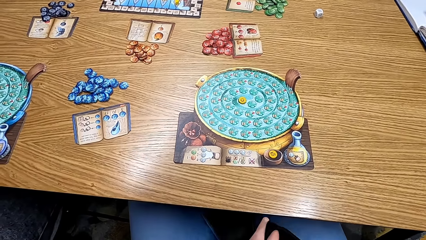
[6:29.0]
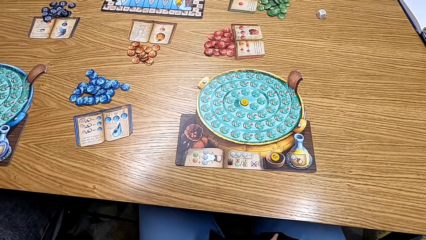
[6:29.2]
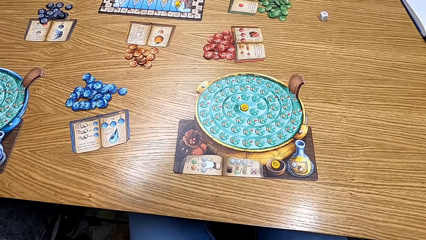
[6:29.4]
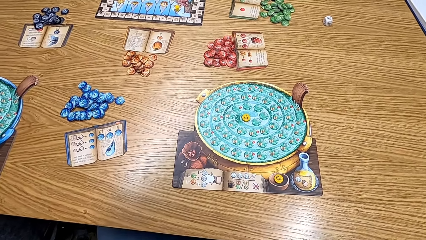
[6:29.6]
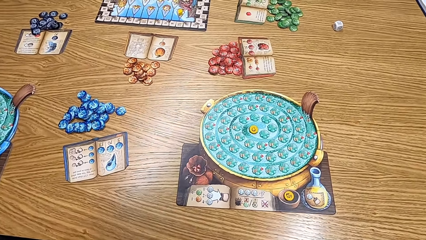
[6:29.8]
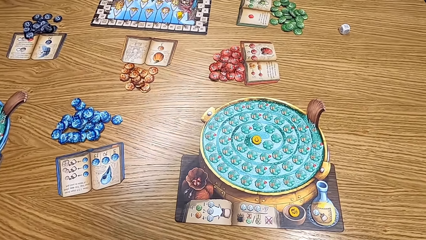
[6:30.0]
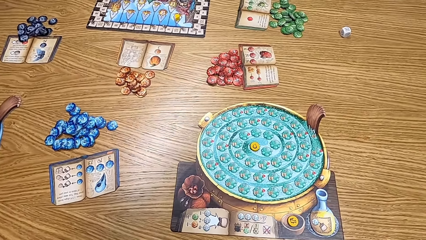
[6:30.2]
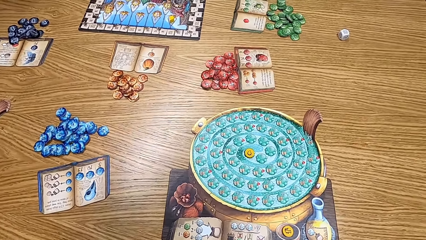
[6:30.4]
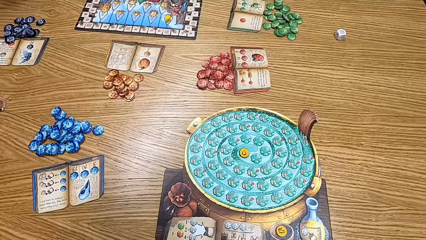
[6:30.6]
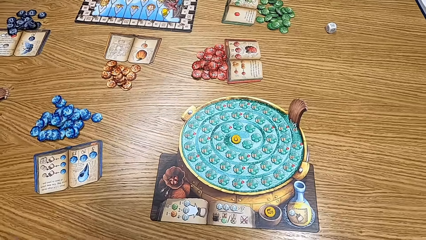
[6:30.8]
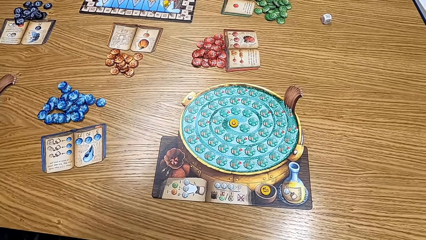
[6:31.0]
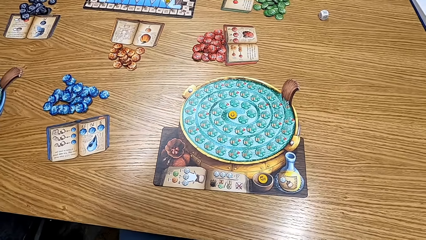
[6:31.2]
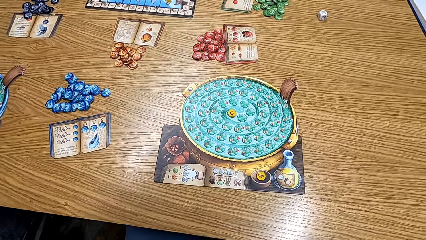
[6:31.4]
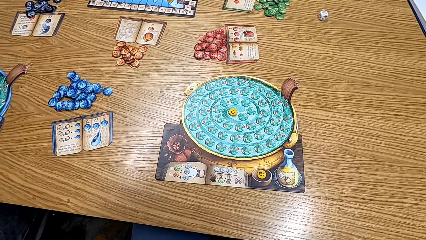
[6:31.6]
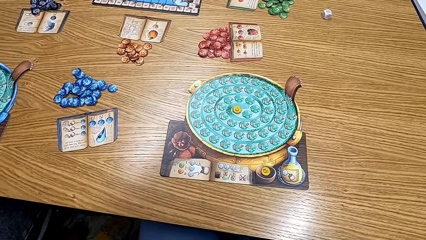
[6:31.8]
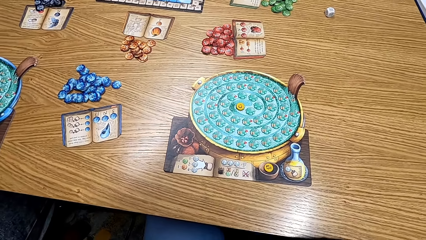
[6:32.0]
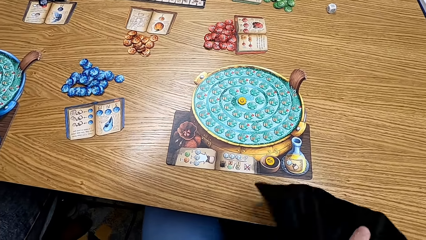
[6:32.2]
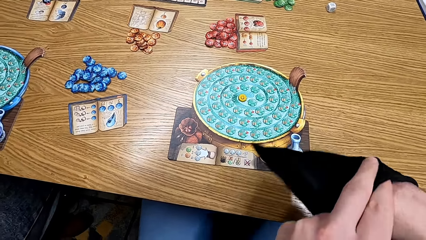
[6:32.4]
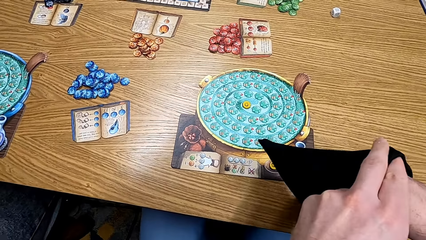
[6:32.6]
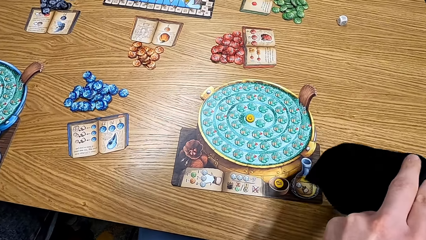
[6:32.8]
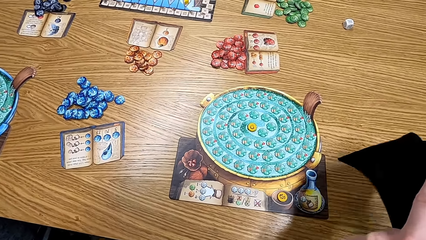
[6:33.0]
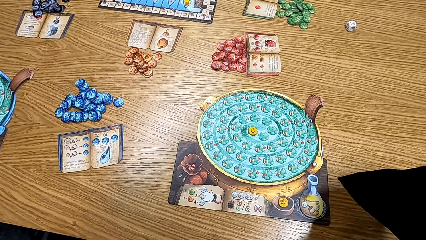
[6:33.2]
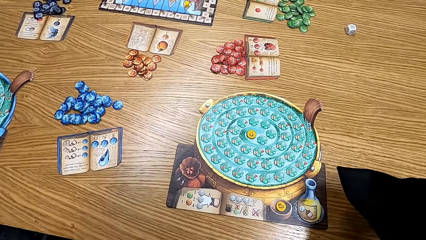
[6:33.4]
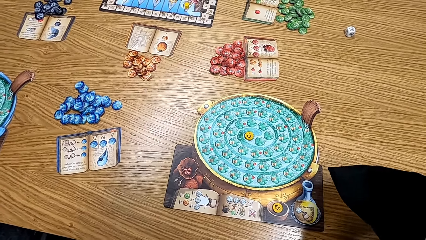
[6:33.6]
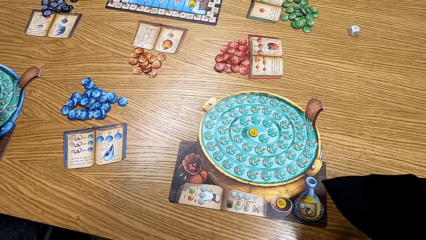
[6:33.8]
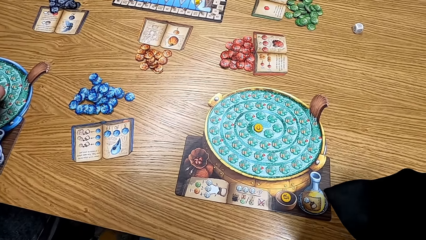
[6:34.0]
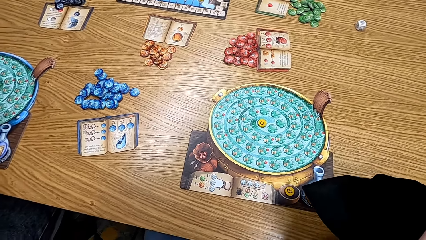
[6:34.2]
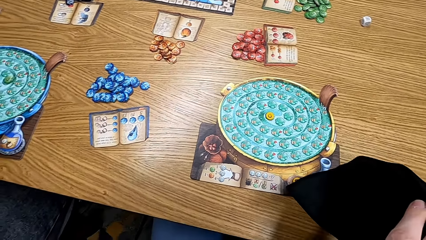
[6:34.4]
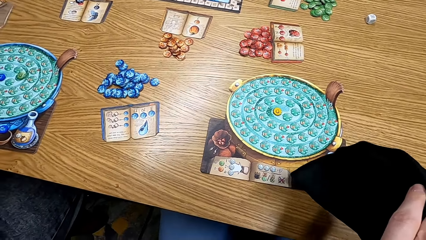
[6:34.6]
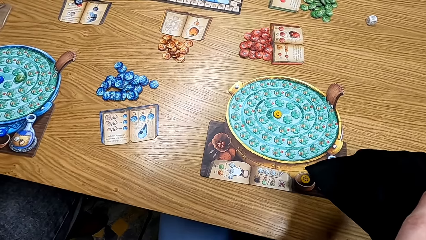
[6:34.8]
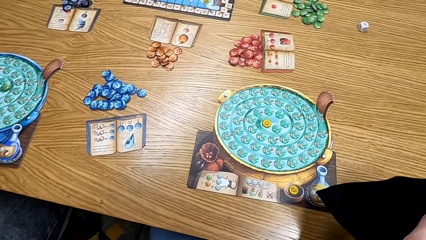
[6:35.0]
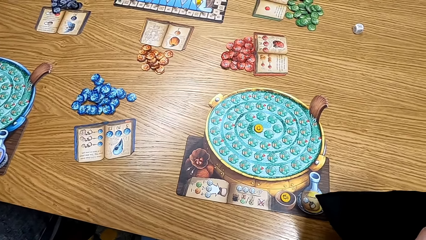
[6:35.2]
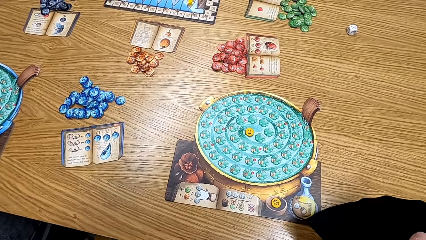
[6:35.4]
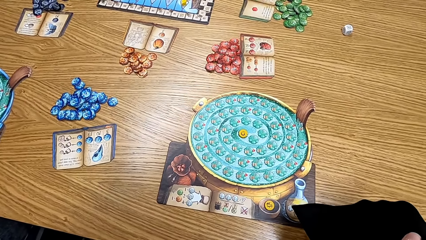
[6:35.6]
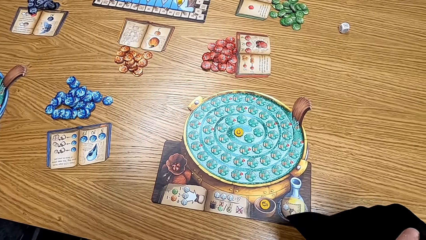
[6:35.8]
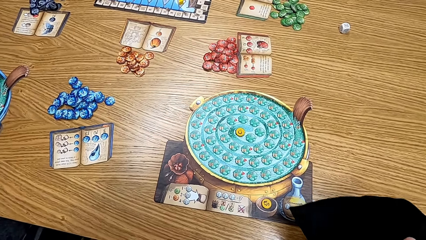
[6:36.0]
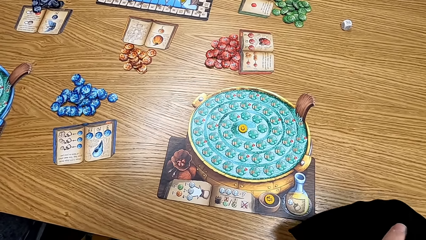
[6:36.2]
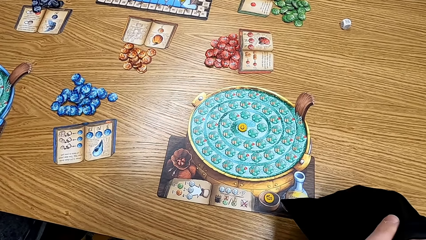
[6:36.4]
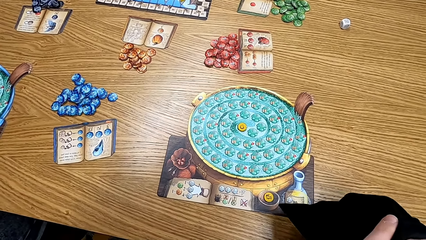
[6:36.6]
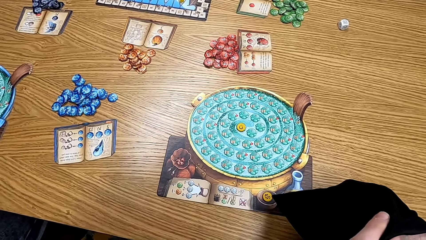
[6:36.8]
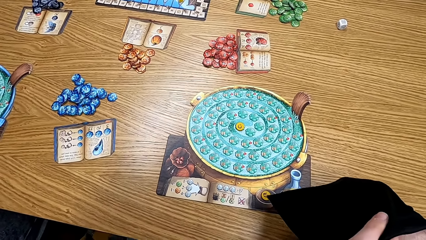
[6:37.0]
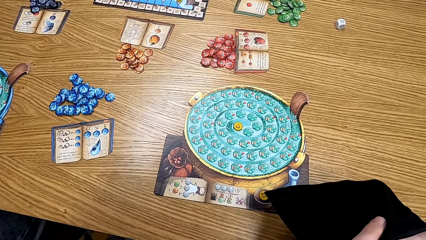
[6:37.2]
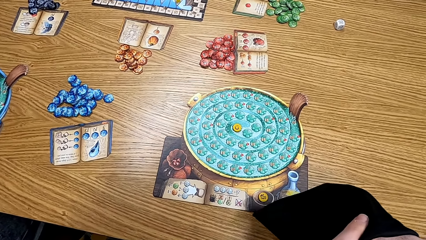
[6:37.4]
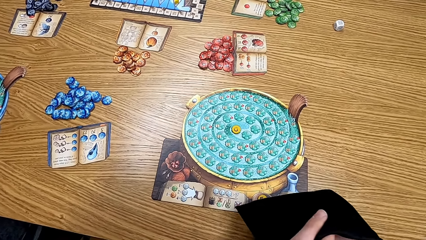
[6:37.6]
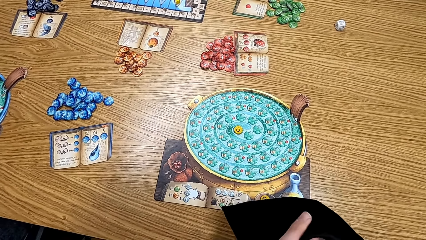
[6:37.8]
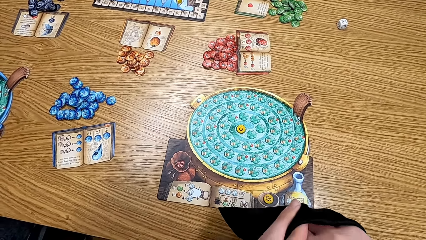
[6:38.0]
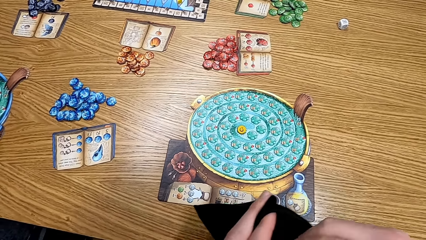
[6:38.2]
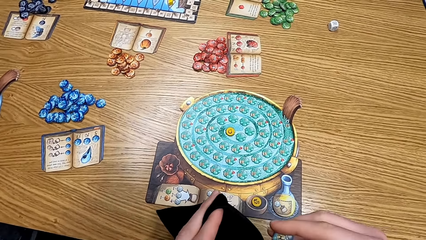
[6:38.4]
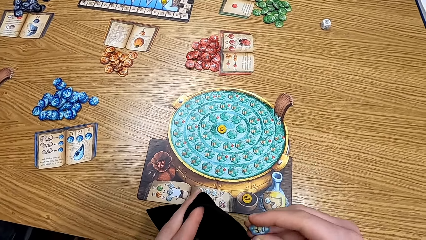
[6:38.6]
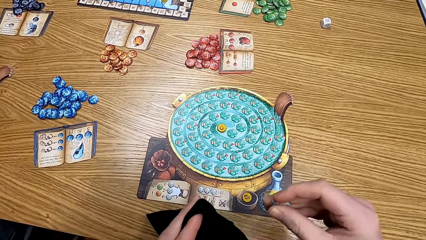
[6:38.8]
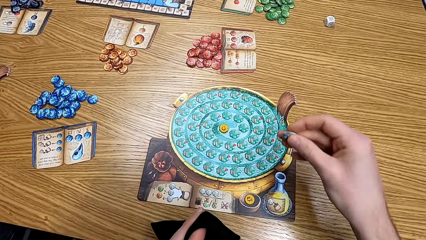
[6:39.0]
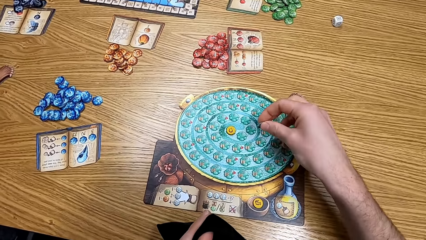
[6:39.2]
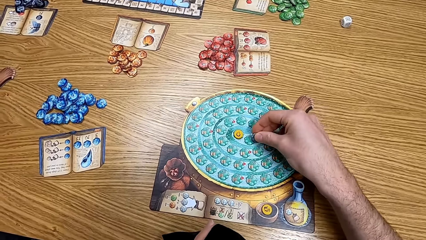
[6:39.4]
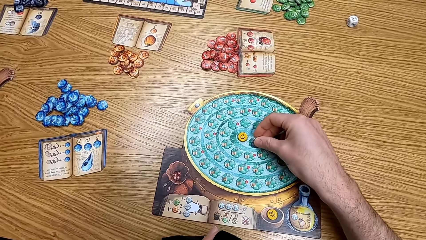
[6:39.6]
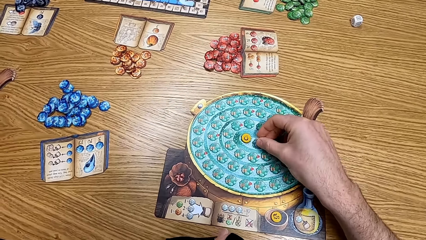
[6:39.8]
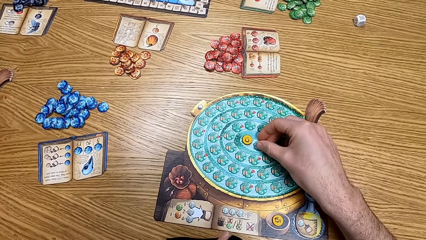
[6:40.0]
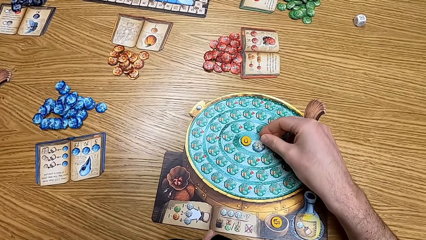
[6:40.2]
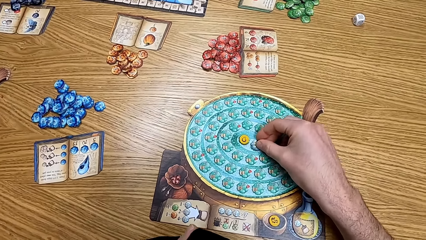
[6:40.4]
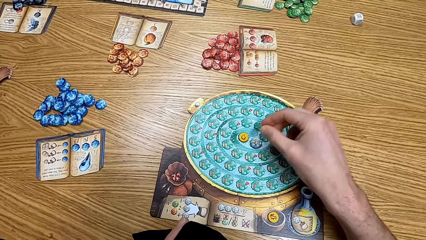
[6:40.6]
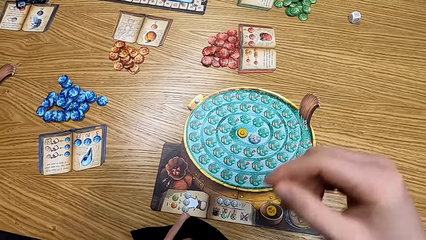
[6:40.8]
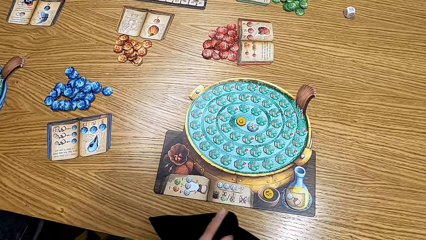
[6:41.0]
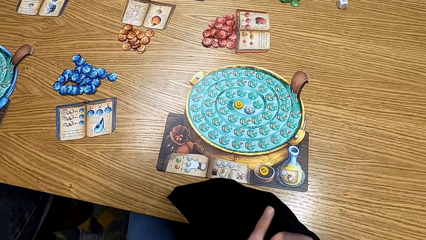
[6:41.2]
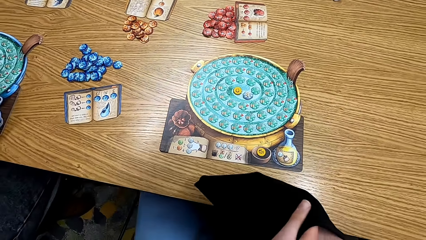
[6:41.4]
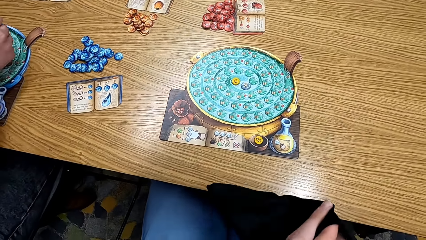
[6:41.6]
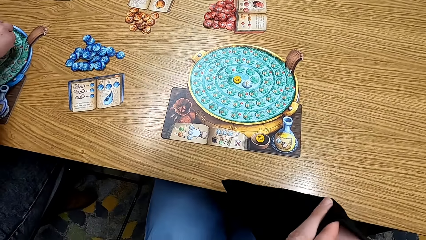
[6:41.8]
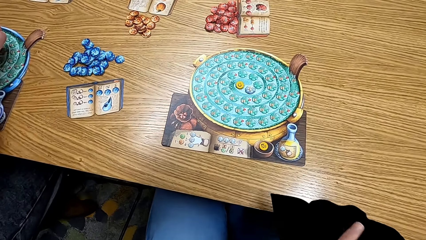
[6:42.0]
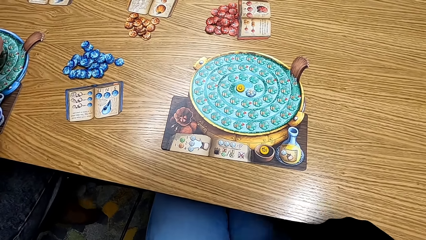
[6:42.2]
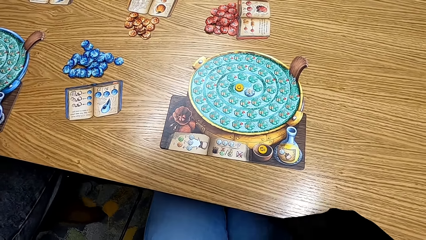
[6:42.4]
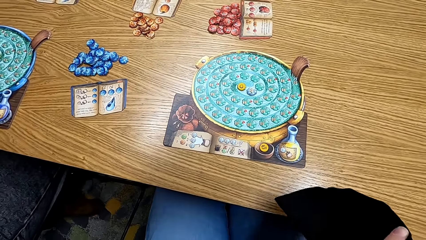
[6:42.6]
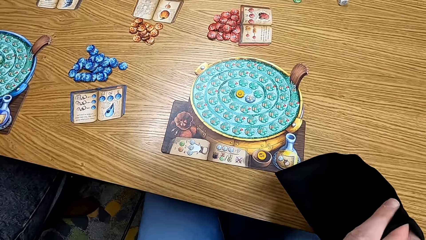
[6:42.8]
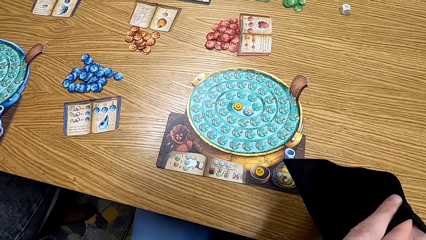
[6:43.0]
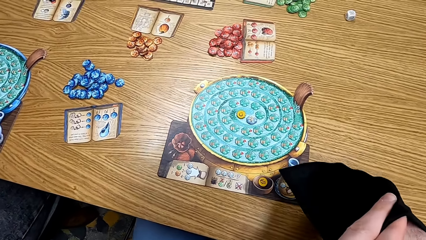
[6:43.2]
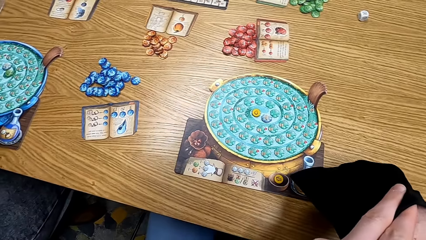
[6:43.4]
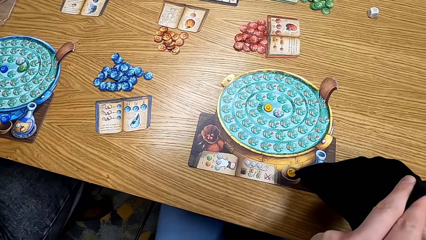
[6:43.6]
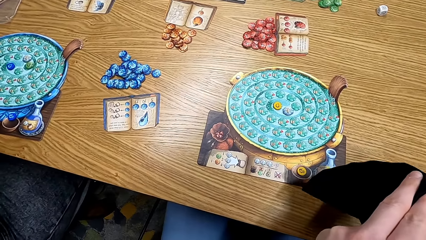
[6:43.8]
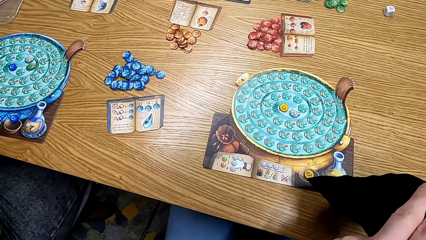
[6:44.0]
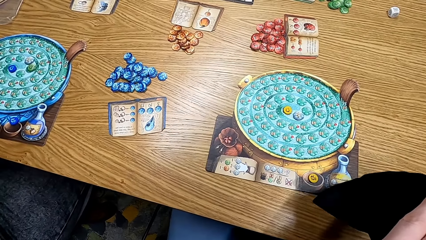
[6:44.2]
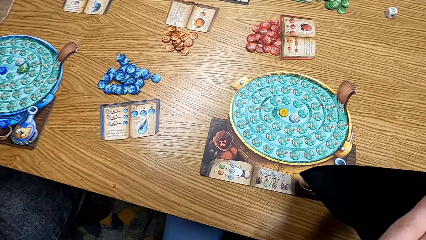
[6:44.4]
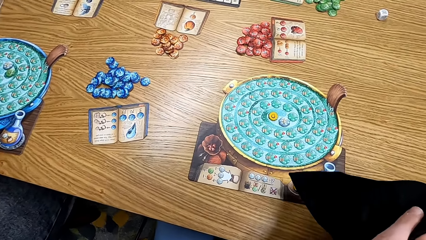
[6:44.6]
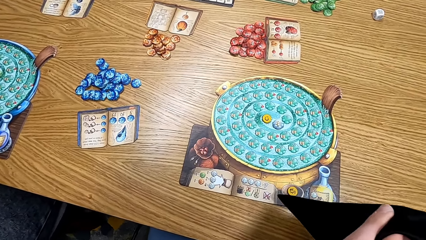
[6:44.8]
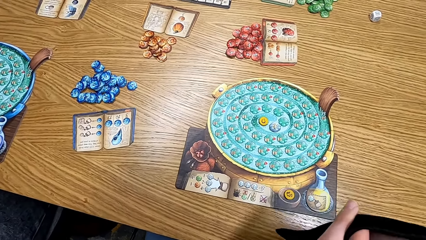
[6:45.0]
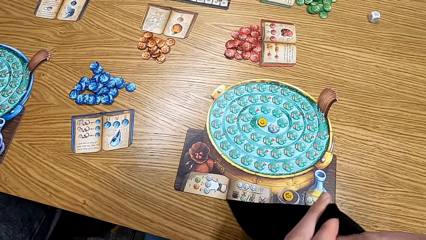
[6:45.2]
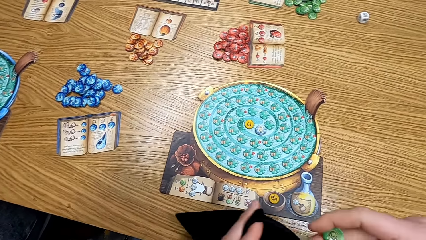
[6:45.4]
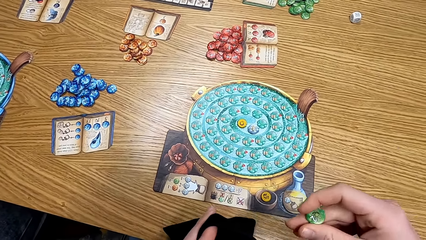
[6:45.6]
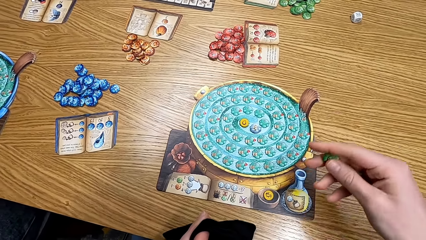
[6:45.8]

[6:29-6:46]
The camera wearer looks at the game on the table. They put the cards in the bag and shake the bag. They remove the clipart from the bag, put the cards on the table, play the board game, and pick up the cards from the bag.
